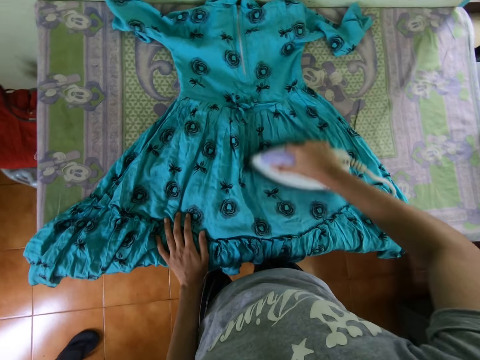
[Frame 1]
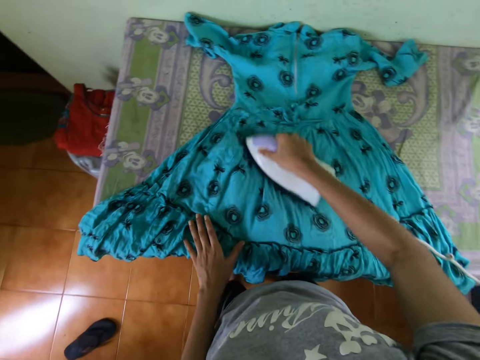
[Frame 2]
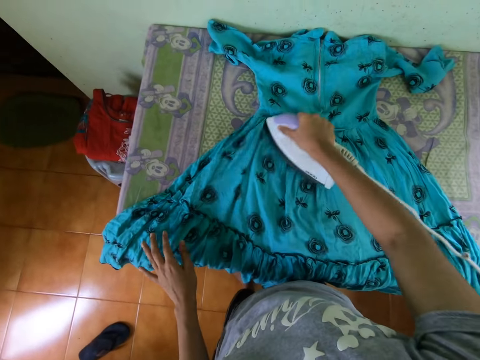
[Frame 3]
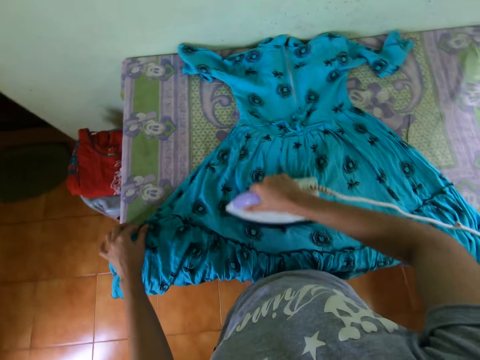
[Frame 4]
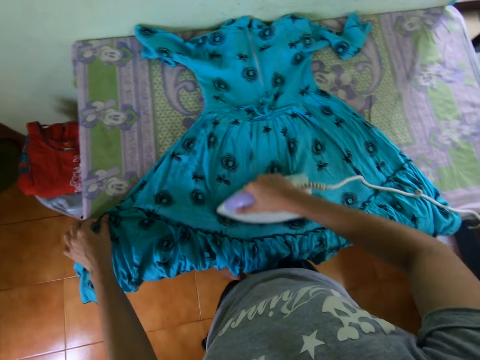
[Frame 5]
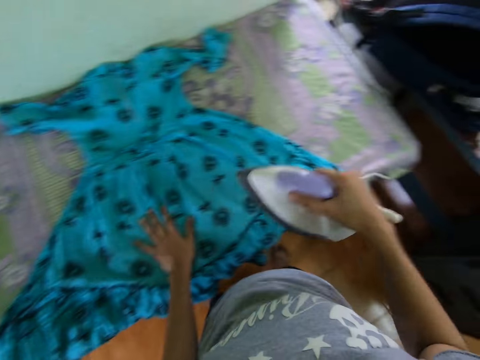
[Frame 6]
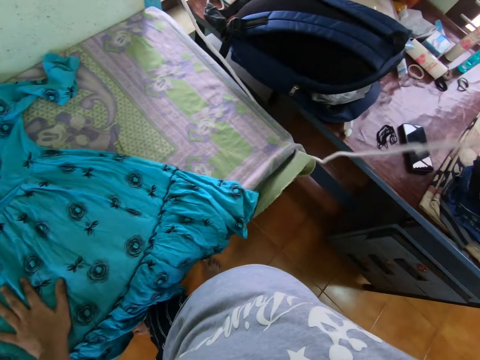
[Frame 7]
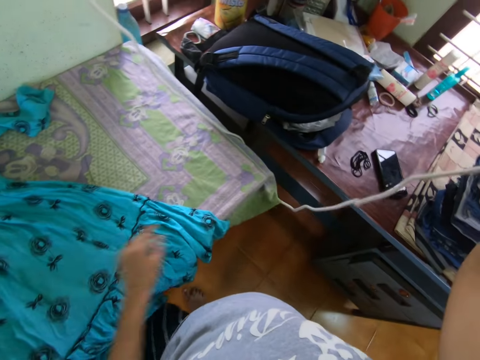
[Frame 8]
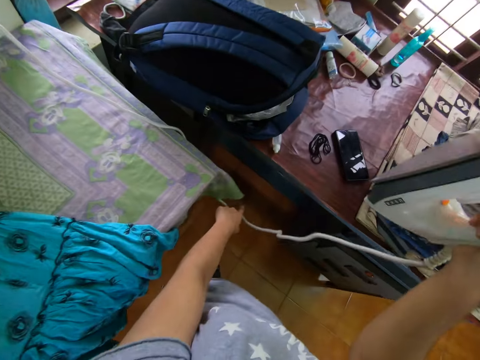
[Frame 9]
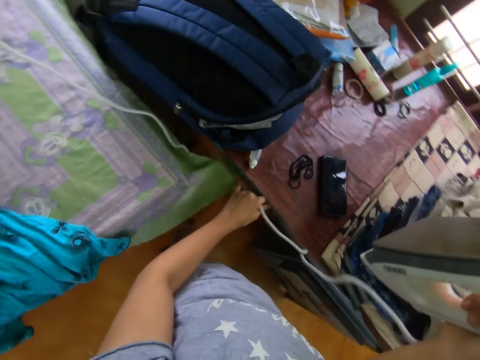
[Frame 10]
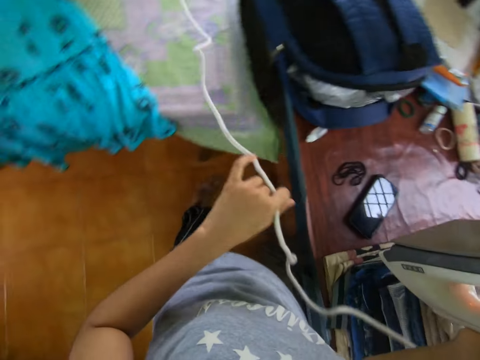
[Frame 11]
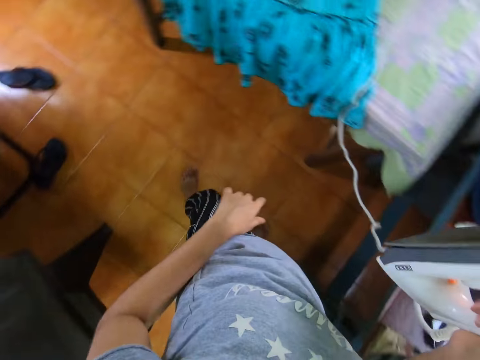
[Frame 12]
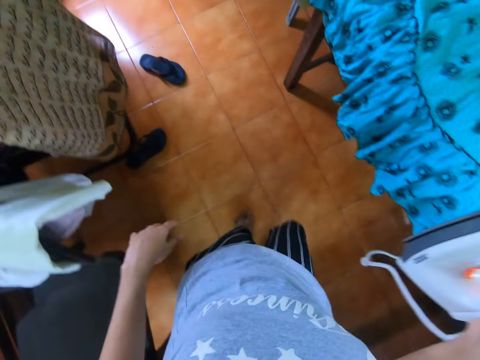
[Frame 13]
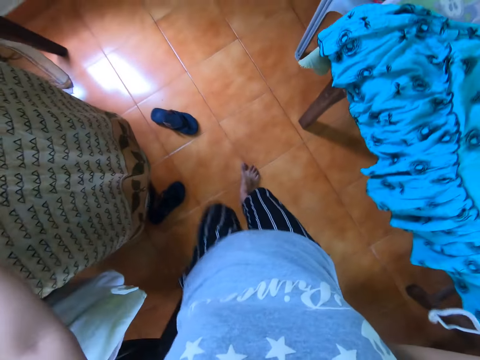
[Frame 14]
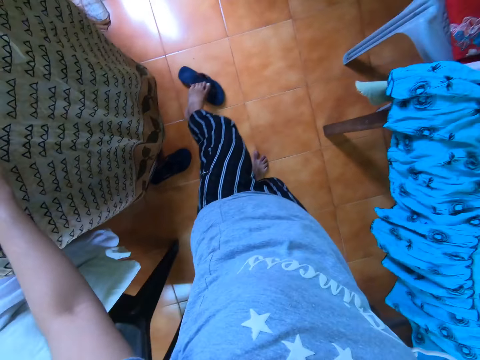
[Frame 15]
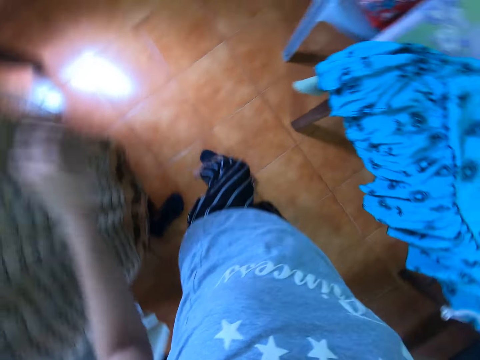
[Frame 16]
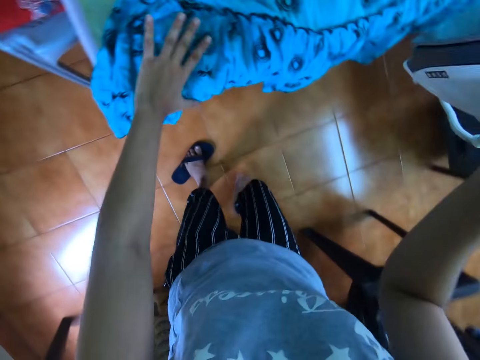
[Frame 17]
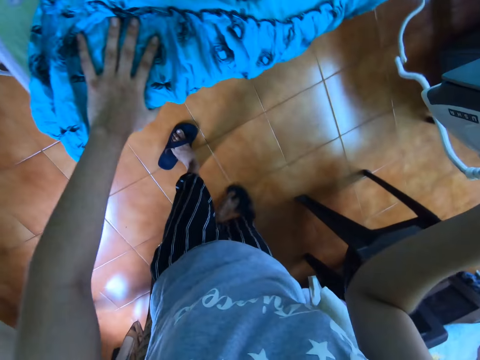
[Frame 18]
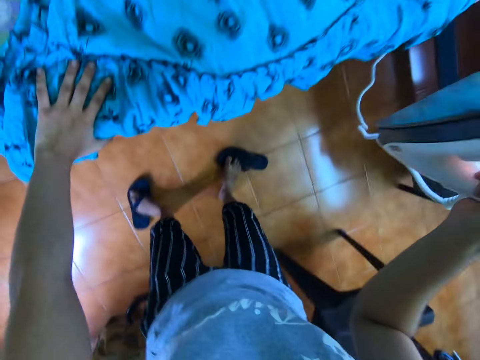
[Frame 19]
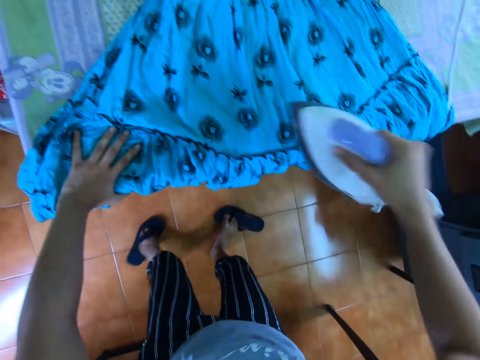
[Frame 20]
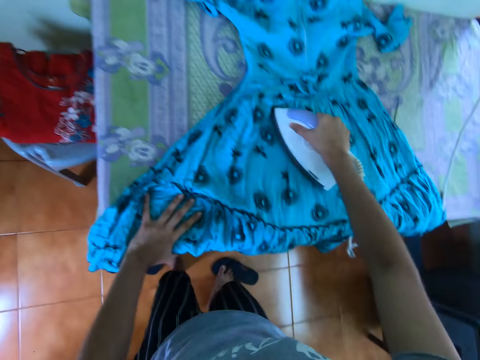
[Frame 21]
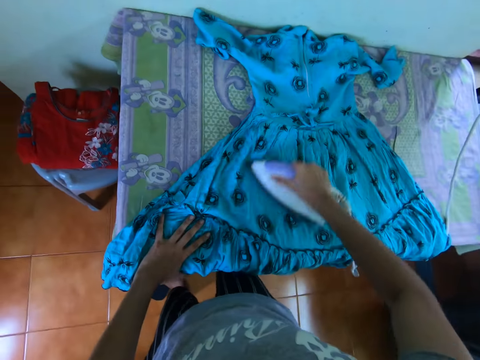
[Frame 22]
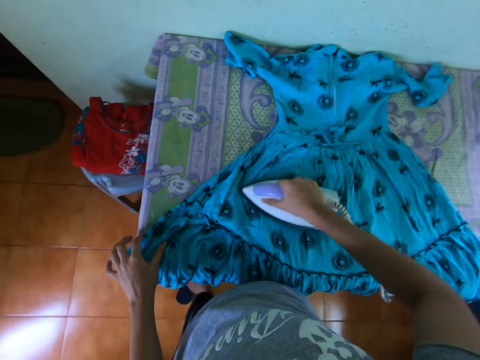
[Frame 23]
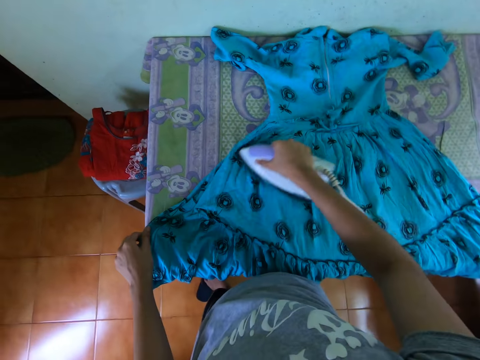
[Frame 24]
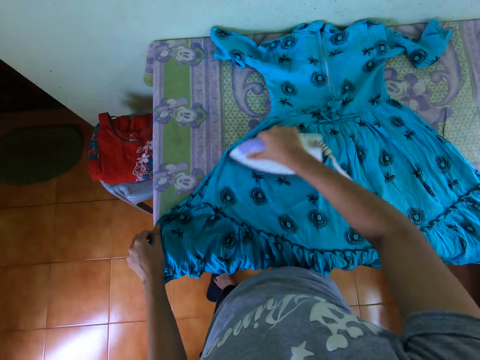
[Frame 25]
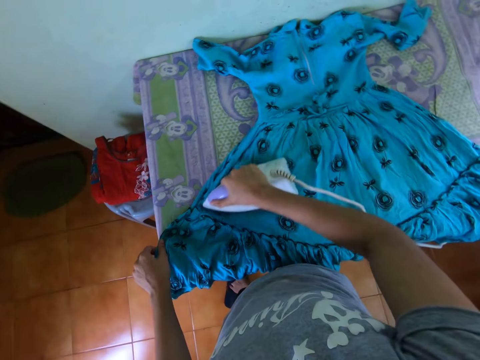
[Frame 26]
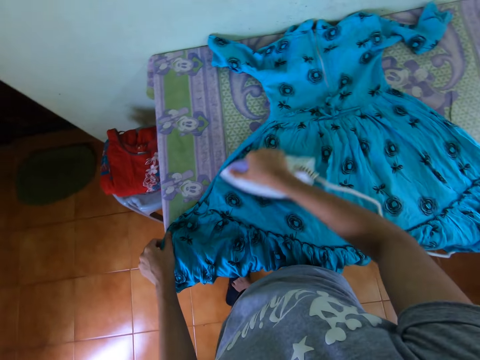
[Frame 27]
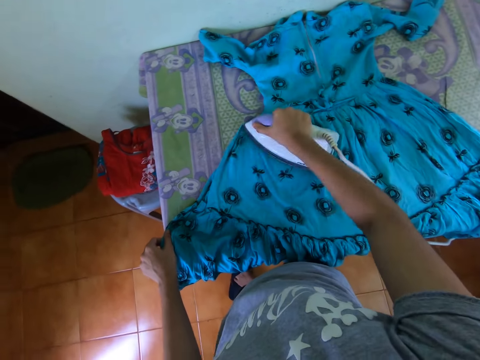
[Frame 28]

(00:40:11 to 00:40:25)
The camera wearer lifts the cloth iron. They move the cloth iron cable. They walk around the room. They wear the slippers. They iron the cloth with the iron.

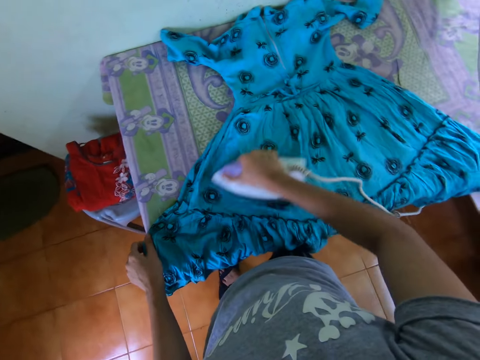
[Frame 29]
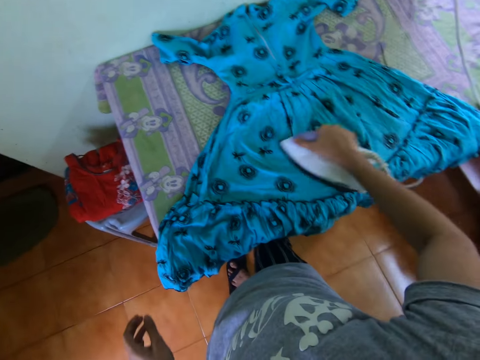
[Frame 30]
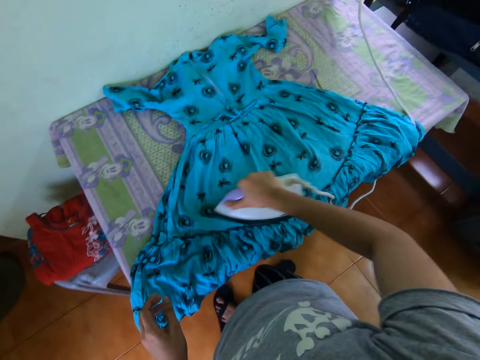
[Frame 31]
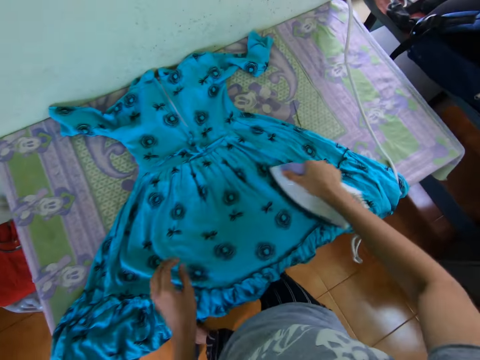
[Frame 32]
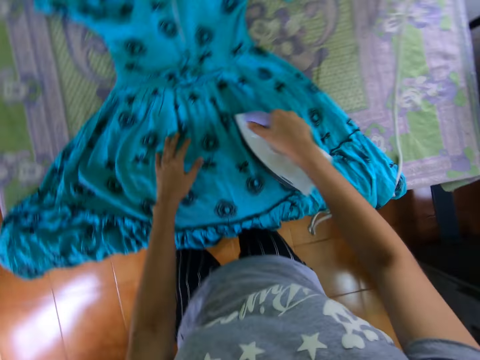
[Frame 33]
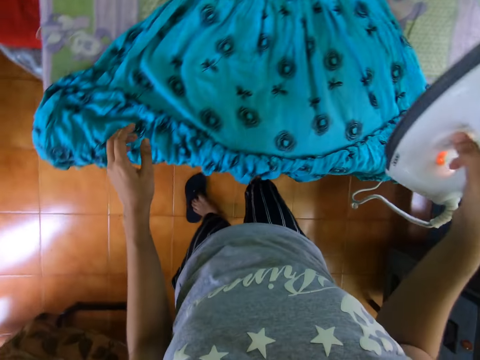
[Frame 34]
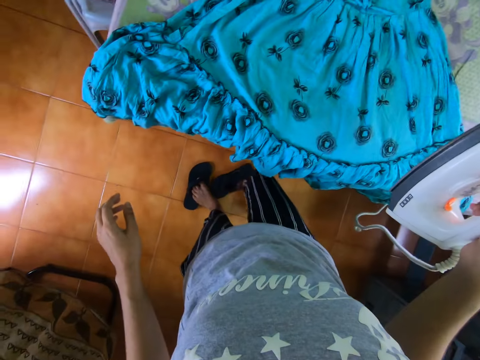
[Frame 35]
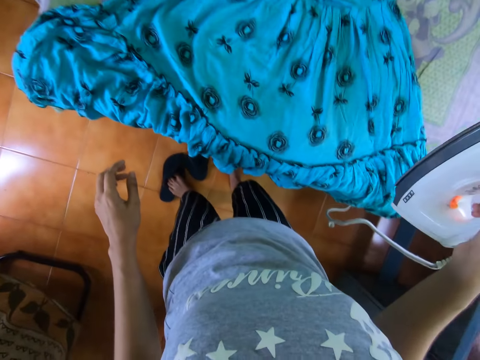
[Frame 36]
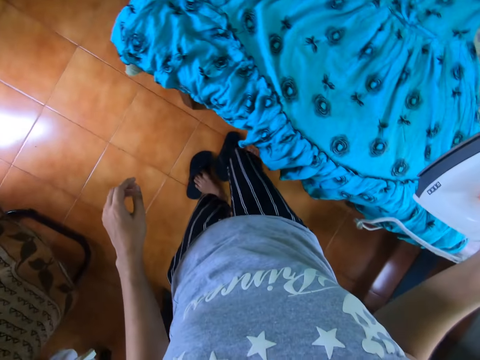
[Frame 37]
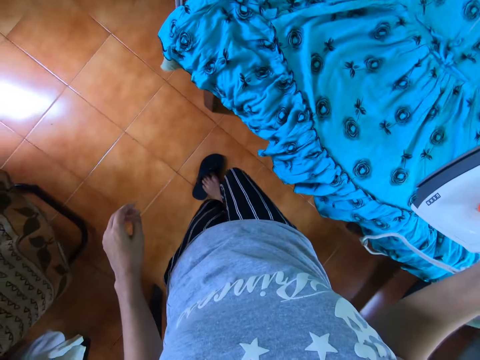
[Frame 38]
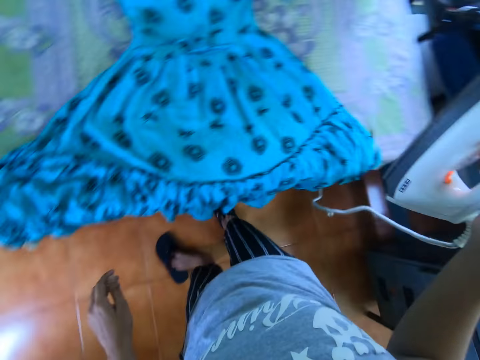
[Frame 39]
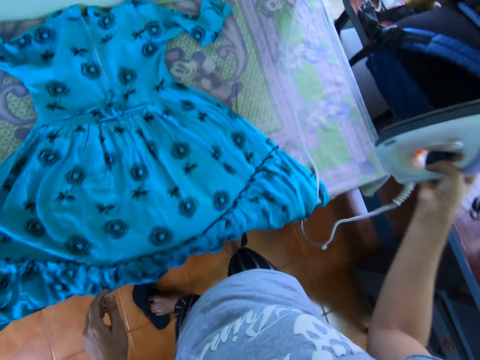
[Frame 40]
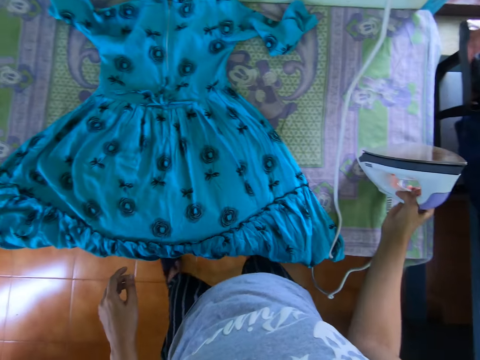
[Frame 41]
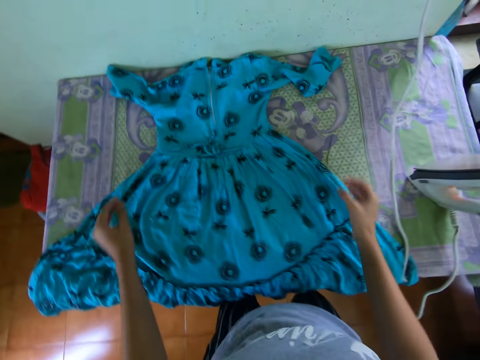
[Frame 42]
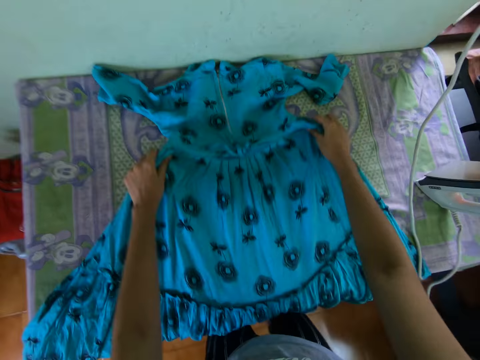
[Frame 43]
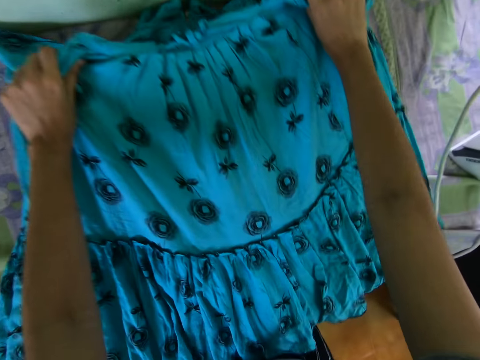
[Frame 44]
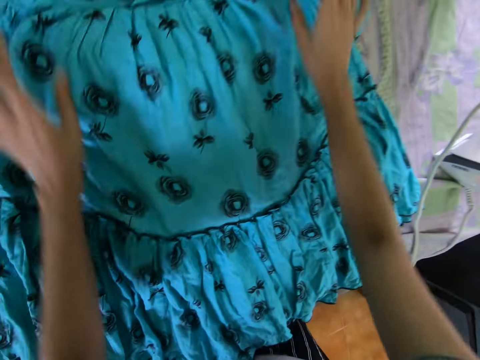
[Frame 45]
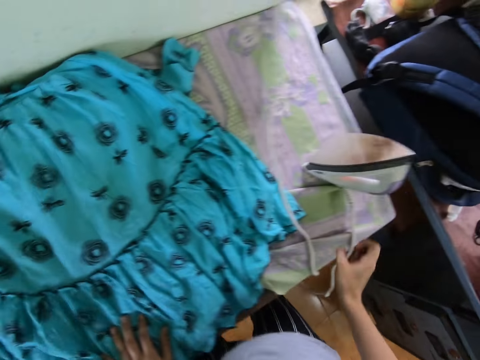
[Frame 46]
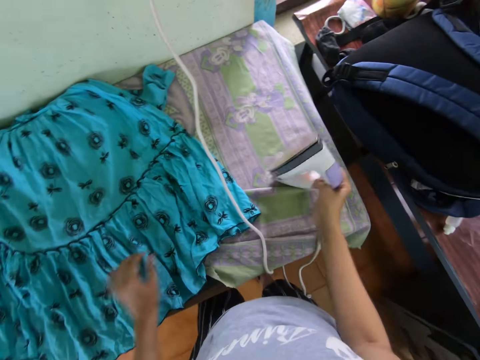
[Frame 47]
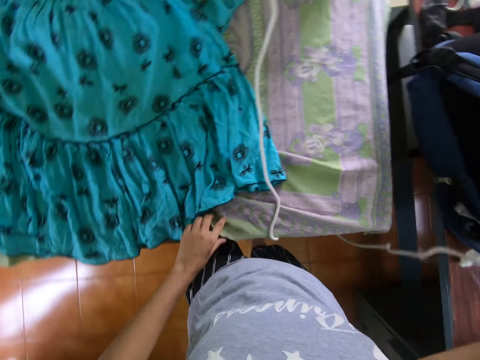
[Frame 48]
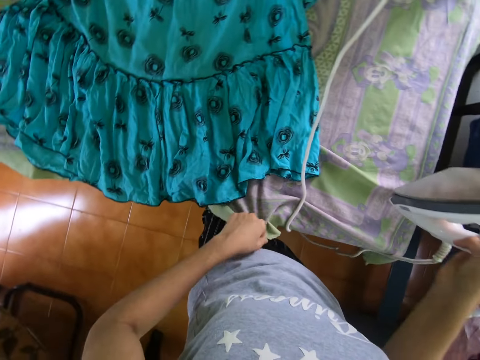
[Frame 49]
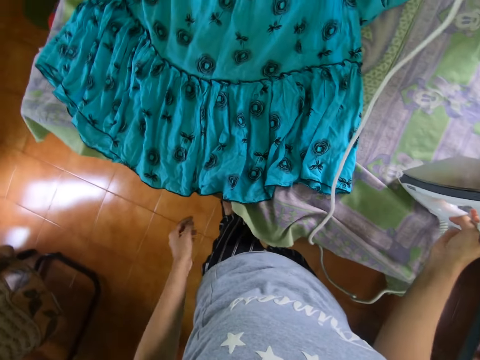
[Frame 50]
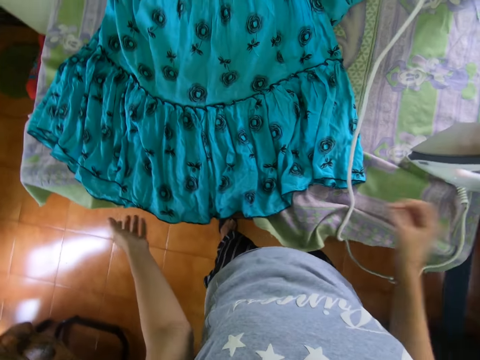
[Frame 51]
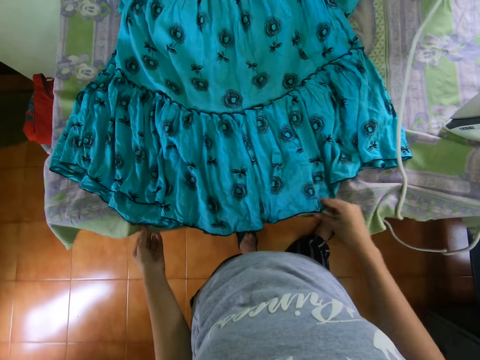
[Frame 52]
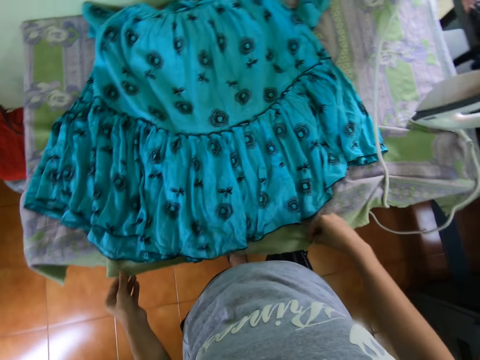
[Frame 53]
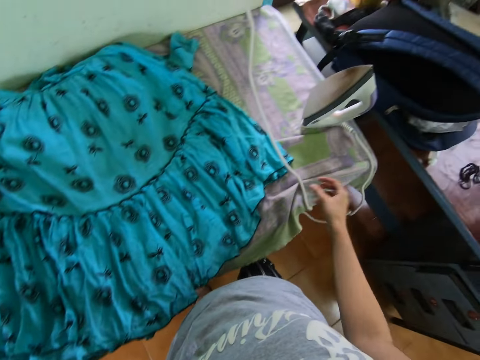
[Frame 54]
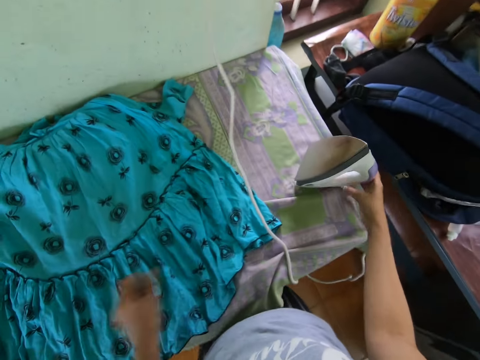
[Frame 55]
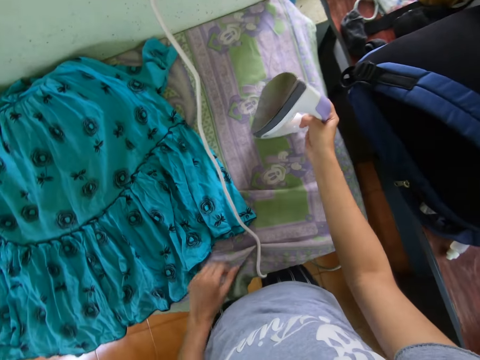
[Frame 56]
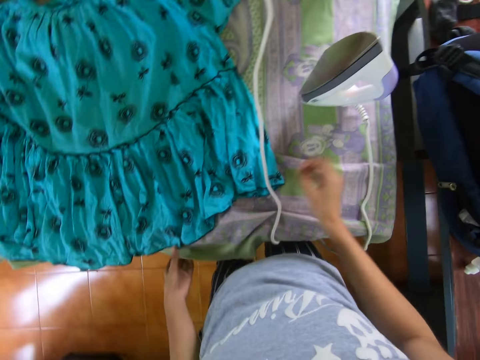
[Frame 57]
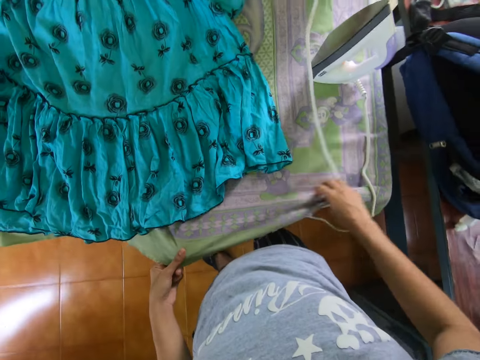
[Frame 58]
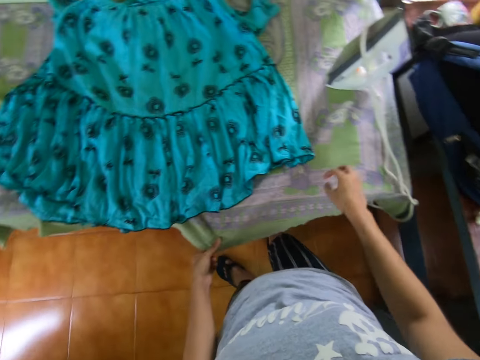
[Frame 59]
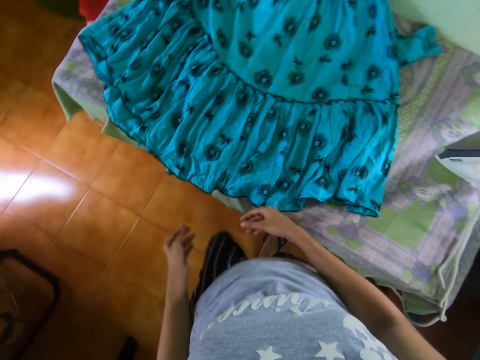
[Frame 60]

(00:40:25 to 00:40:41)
The camera wearer lifts the cloth iron. They wear the slippers. They place the cloth iron on the table. They adjust the dress and turn the cloth. They pick the cloth iron. They place the cloth iron on the table. They adjust the sheet on the table. They pick the iron, move the cloth iron and drop the iron on the table. They adjust the sheet on the table.
